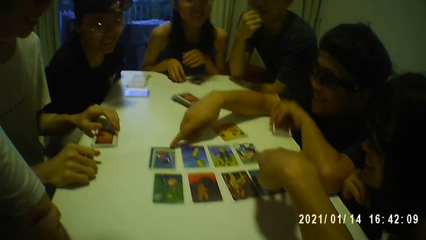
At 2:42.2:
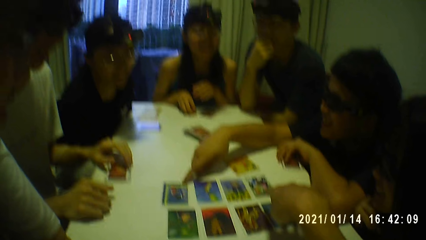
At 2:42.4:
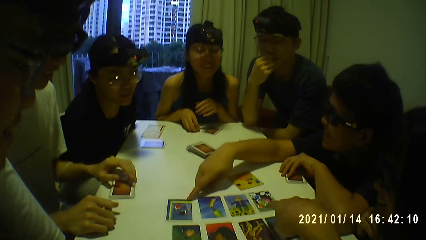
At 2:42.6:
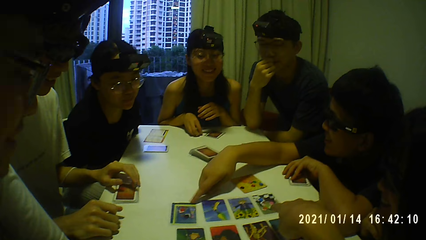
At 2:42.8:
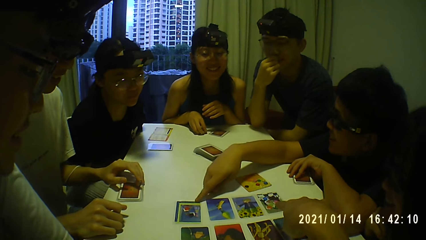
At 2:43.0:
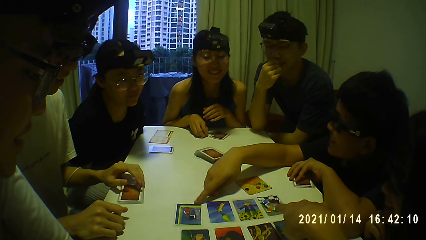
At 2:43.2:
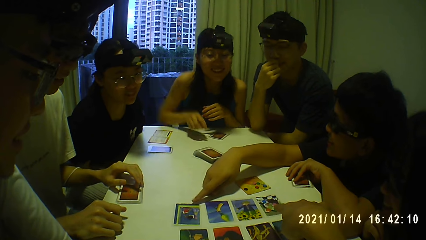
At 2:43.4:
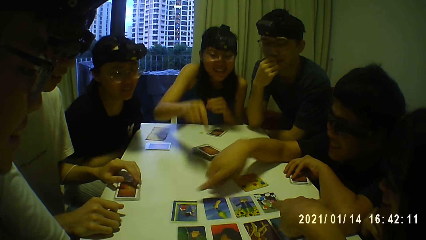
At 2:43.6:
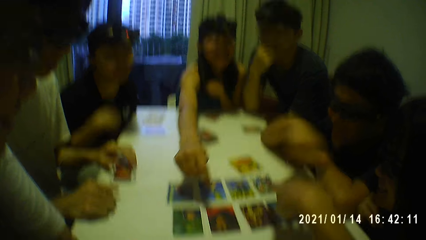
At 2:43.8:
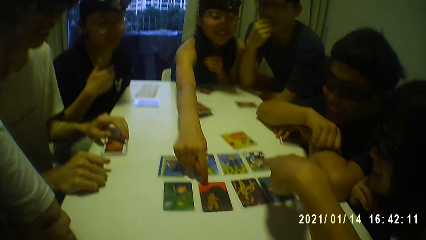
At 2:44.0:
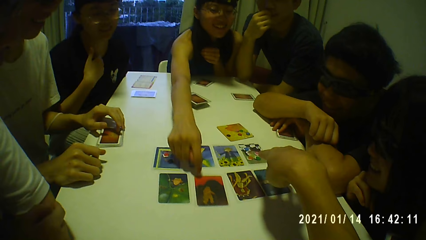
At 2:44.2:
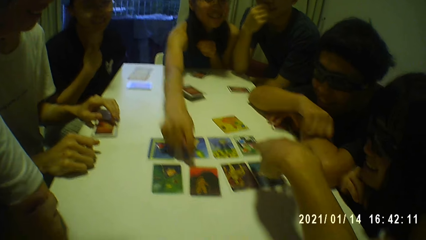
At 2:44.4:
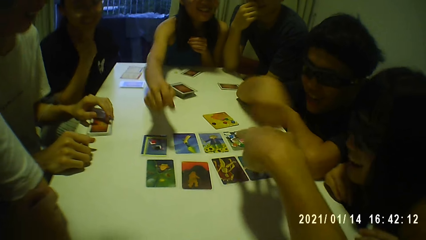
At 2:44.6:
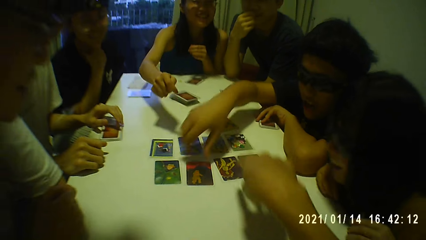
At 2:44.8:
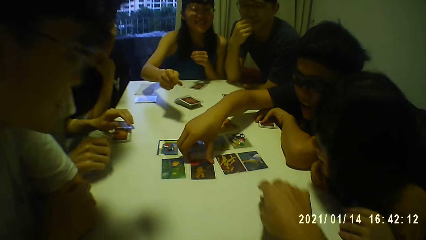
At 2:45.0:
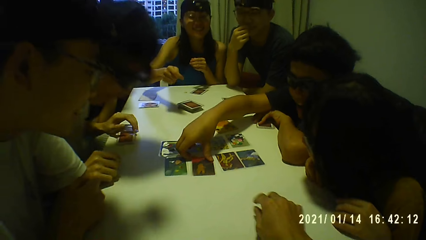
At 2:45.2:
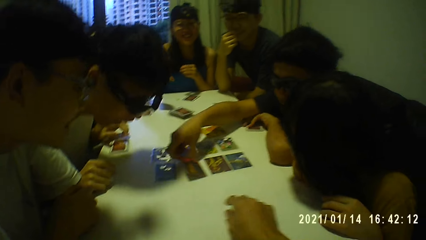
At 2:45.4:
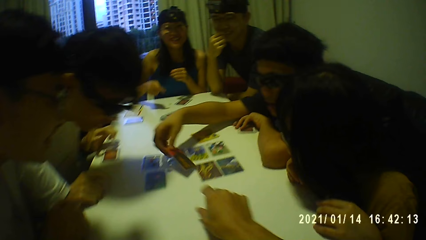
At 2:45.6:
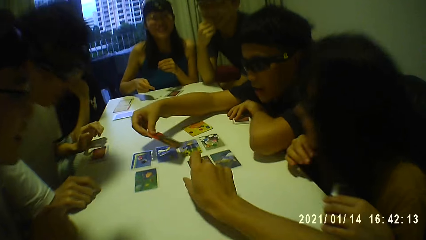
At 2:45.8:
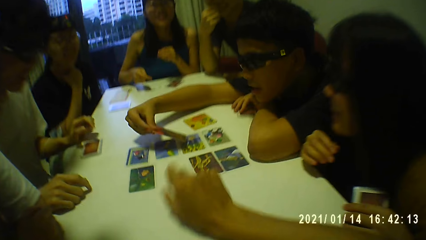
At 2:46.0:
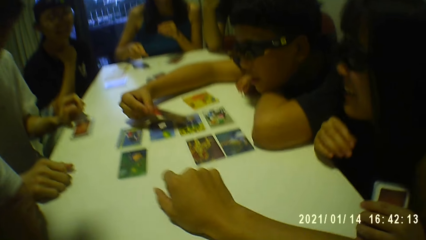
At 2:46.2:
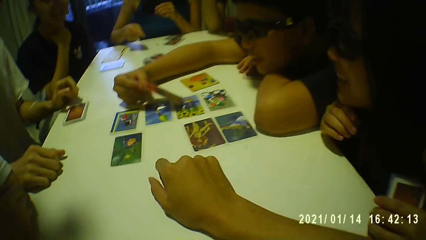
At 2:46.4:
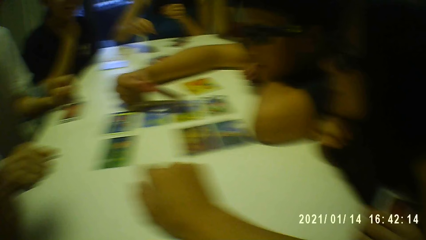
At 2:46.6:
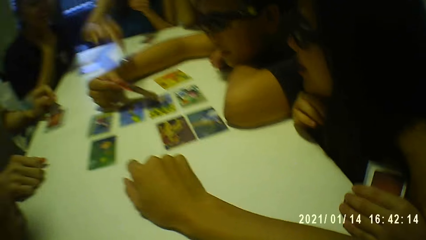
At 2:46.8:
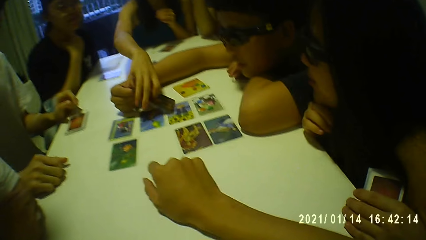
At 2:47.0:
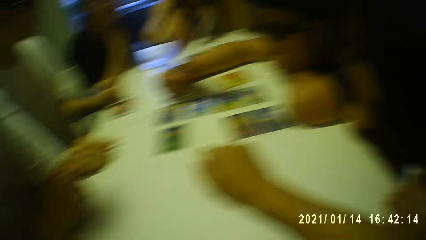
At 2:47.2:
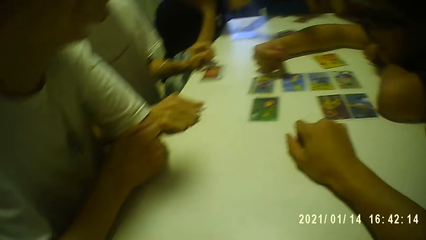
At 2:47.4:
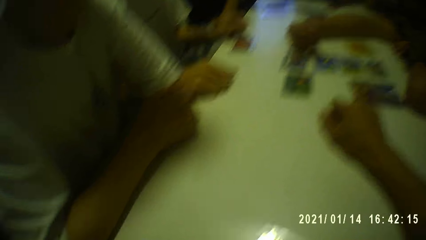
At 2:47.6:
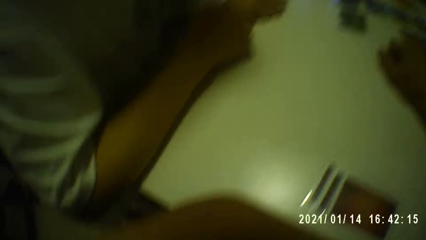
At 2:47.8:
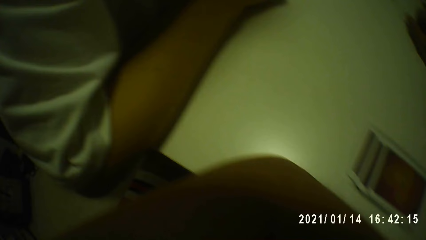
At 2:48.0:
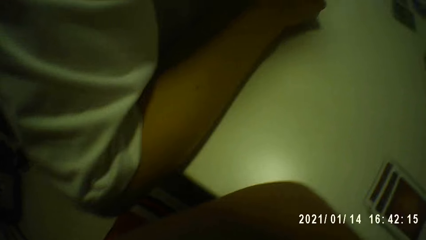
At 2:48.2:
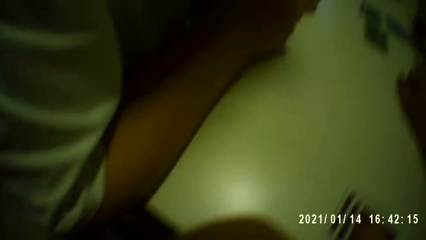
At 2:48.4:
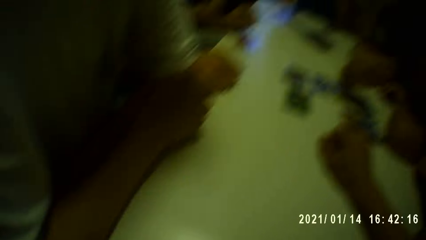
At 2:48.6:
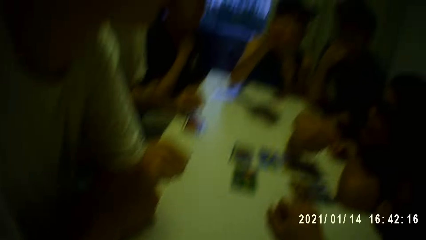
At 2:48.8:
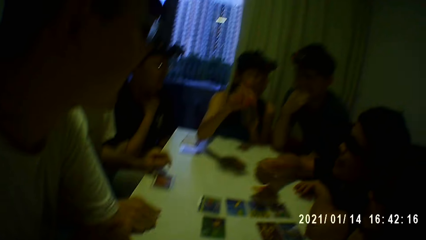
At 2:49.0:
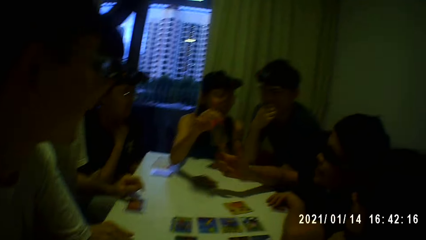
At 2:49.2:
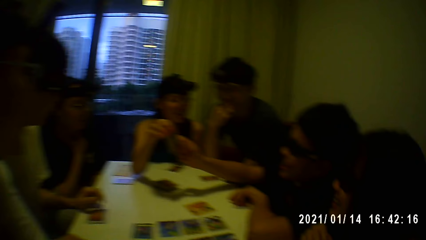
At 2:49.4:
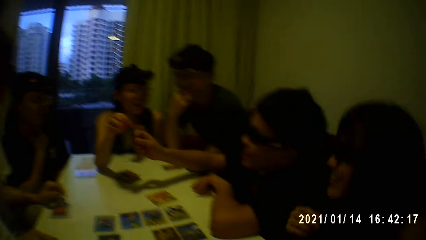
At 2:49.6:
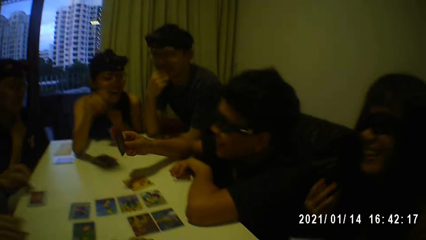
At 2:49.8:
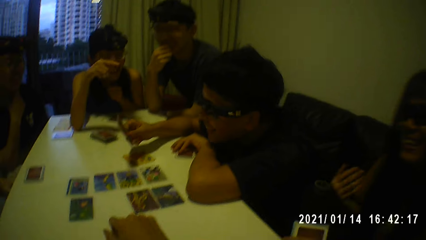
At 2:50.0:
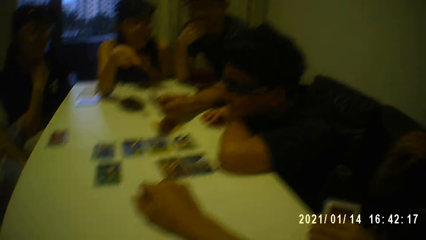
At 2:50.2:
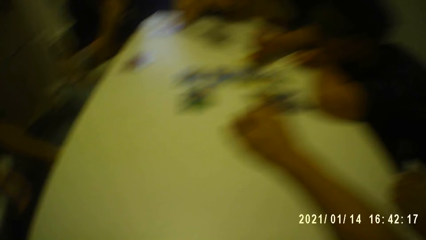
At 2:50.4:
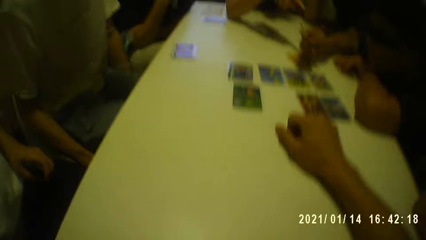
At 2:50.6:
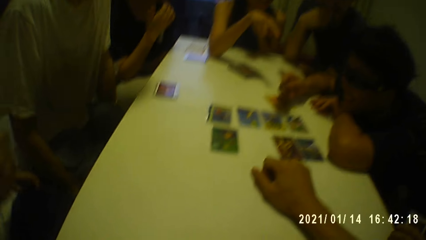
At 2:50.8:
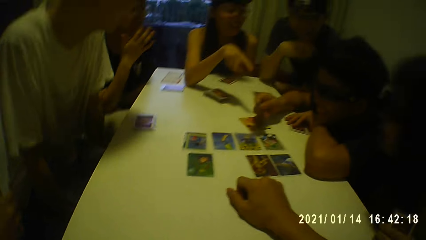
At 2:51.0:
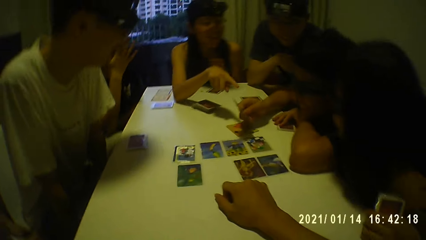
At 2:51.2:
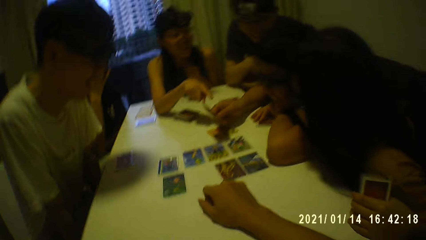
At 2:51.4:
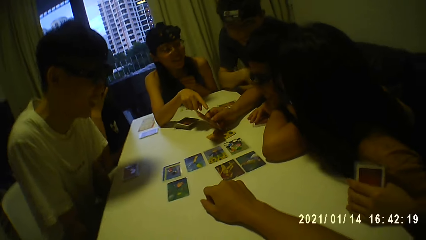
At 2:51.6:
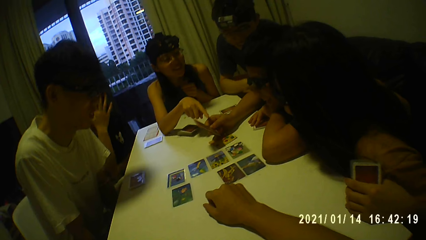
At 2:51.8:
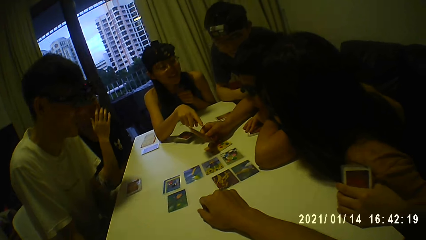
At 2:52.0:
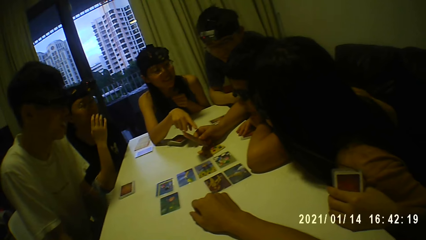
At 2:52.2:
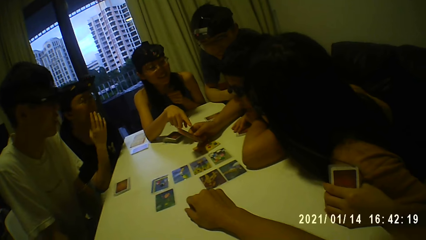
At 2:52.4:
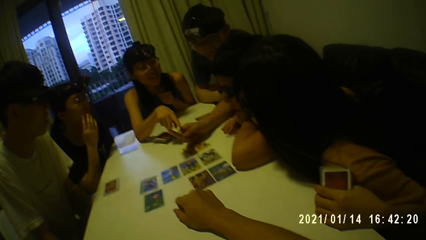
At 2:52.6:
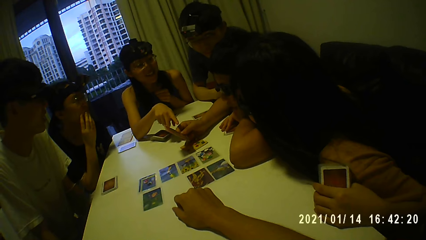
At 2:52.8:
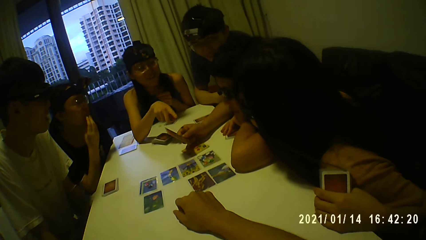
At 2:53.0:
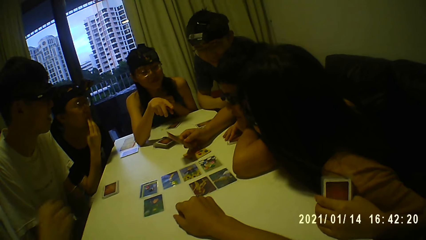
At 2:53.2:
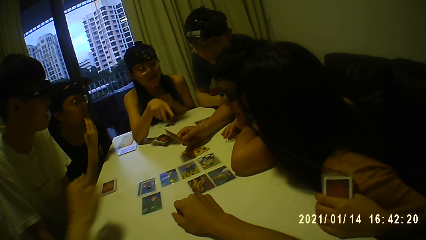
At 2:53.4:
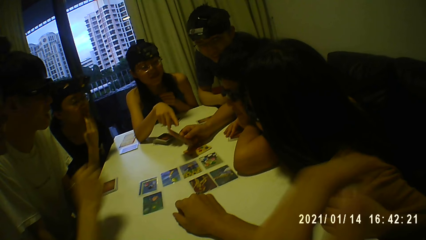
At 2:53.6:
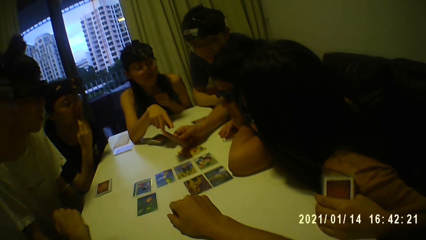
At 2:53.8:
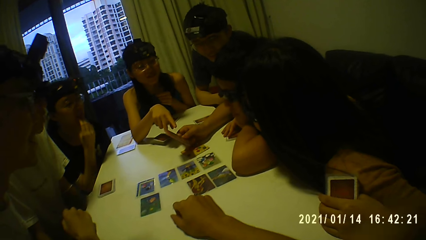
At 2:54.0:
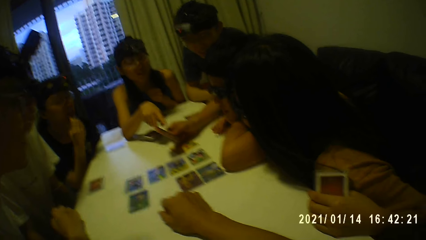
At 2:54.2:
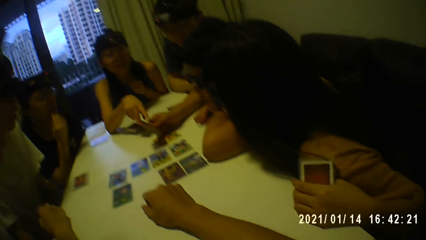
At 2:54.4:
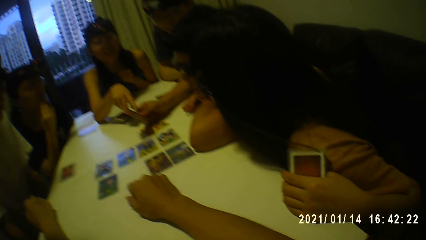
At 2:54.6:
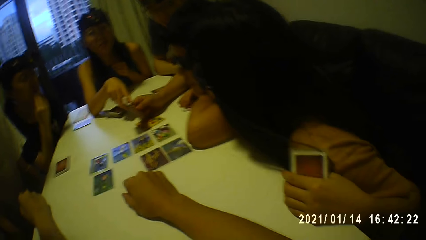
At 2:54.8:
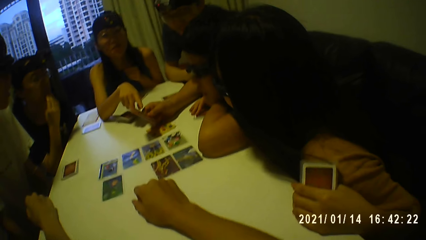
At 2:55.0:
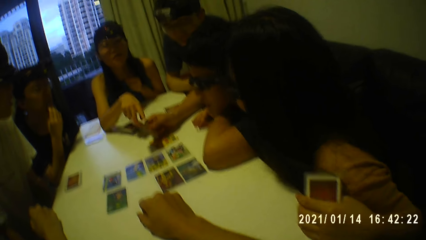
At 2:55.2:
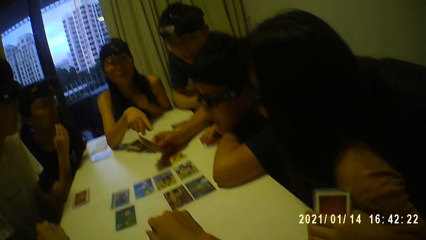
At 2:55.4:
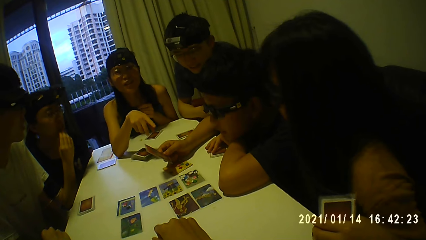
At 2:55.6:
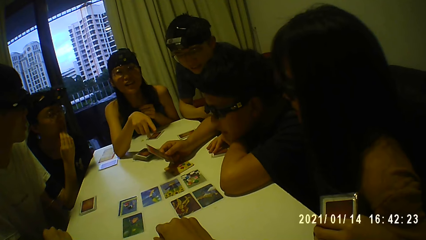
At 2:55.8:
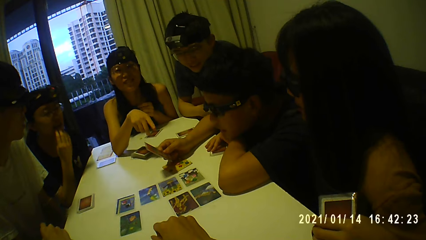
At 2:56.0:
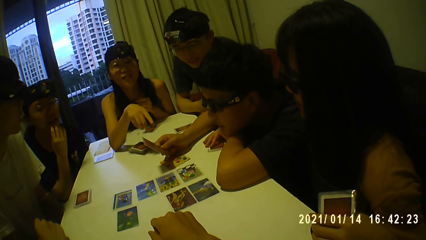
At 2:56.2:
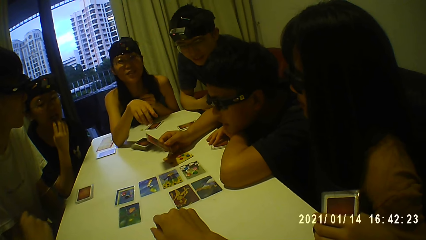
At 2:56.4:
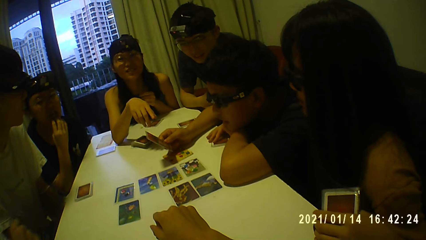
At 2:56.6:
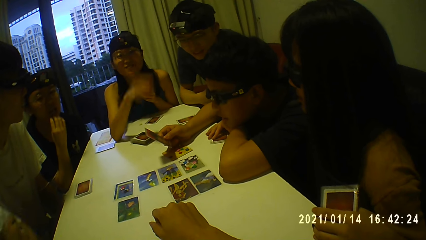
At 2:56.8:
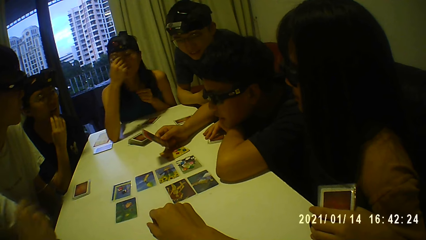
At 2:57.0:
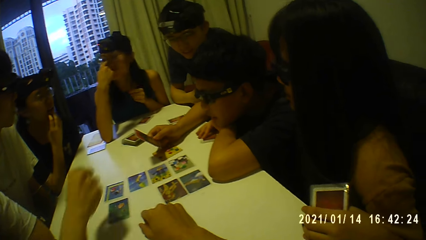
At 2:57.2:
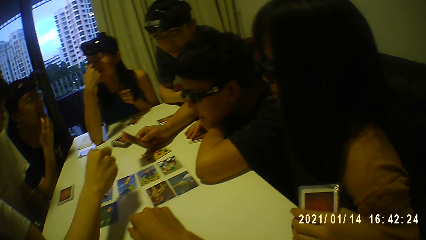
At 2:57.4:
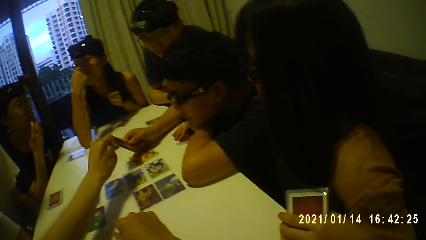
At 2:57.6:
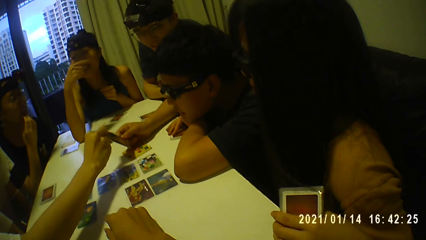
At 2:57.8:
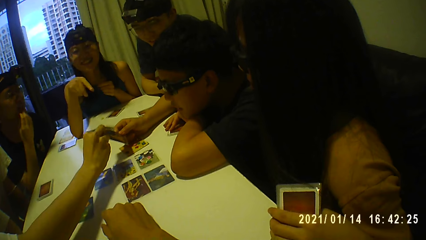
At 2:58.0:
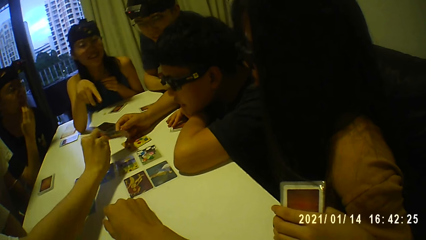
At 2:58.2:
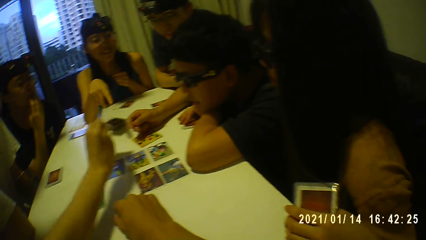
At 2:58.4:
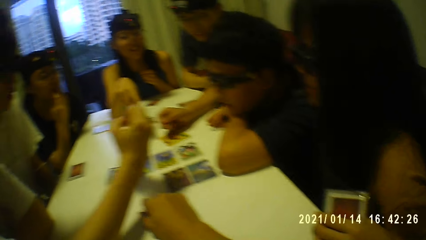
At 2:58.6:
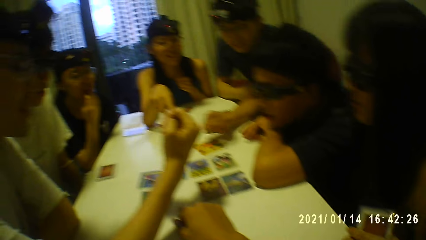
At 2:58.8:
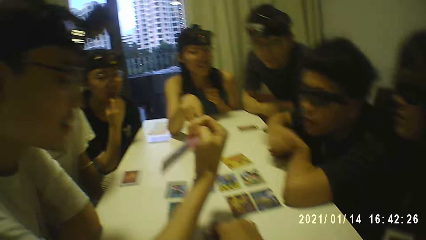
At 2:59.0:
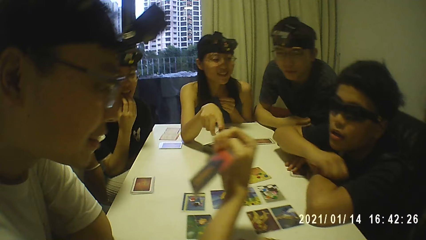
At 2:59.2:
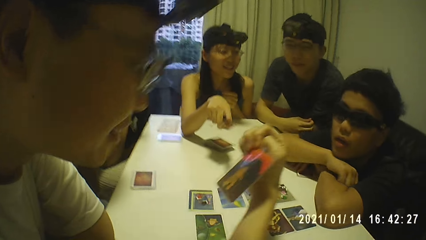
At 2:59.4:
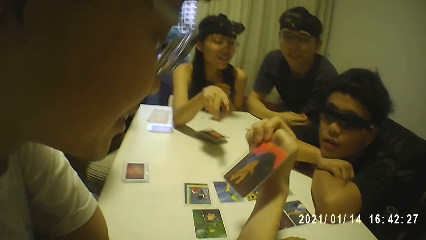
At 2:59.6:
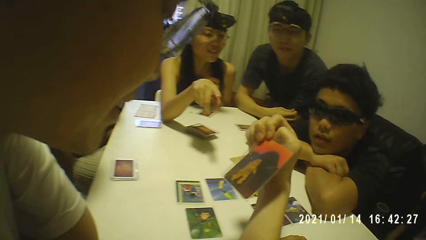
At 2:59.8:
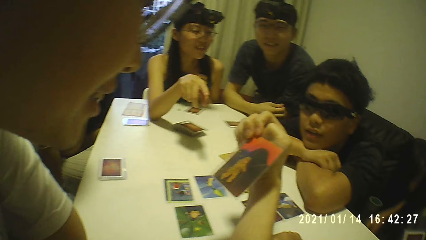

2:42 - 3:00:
A person points at the cards on the table. The camera wearer puts his right hand on the table. Another person takes the card from a third person.
